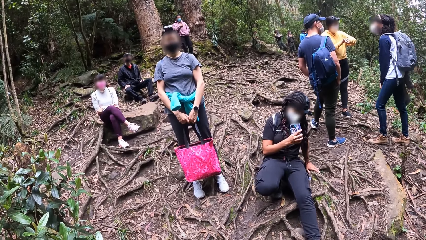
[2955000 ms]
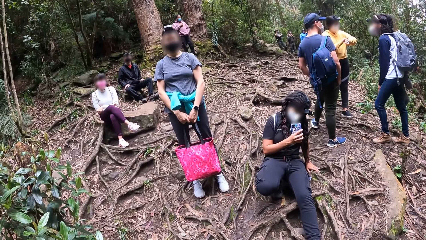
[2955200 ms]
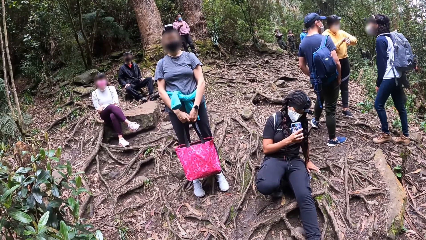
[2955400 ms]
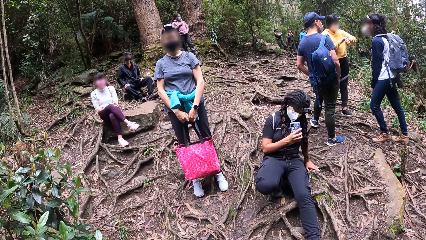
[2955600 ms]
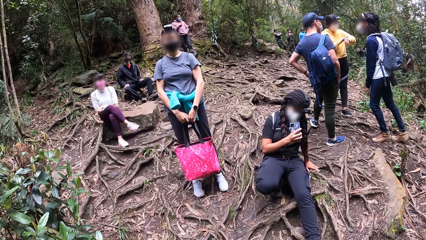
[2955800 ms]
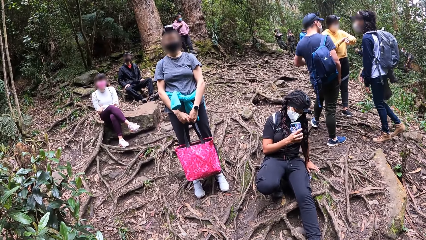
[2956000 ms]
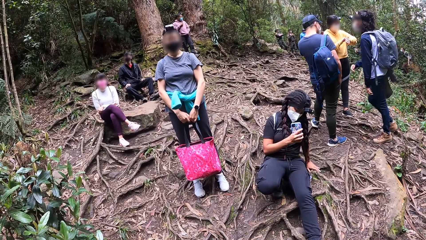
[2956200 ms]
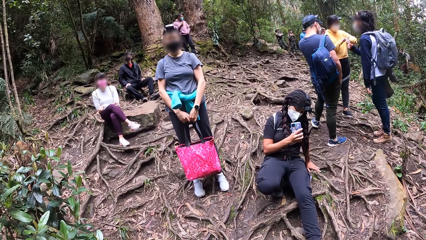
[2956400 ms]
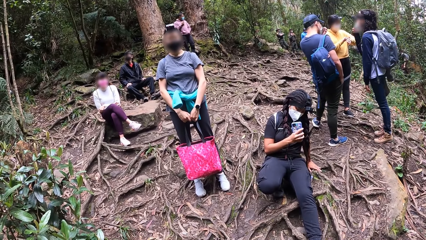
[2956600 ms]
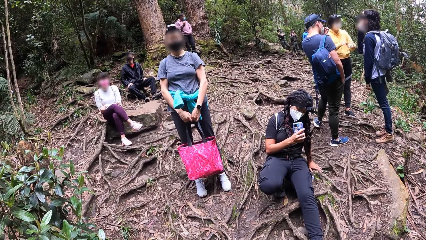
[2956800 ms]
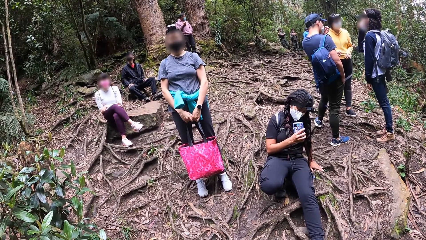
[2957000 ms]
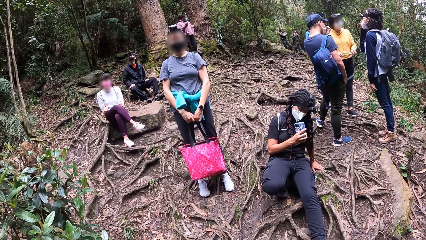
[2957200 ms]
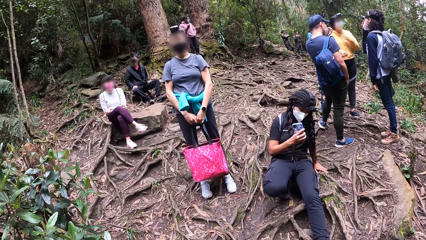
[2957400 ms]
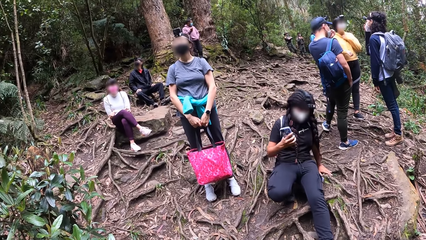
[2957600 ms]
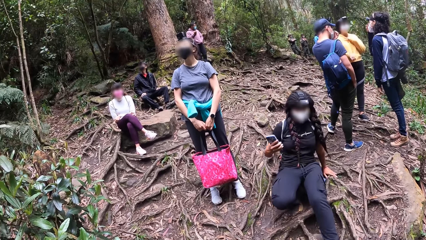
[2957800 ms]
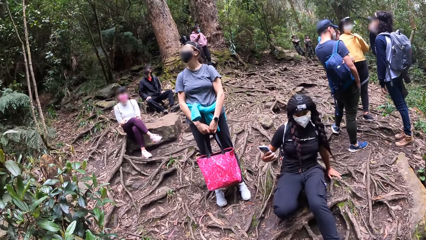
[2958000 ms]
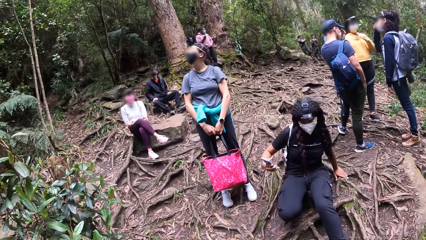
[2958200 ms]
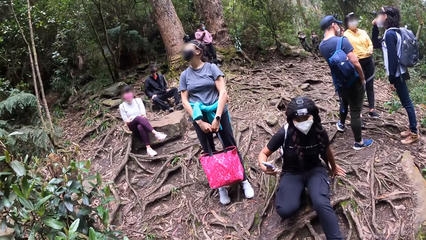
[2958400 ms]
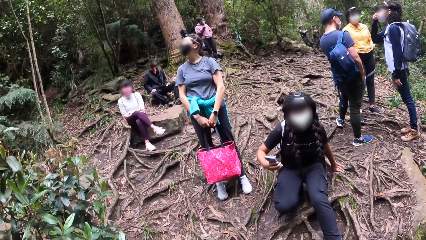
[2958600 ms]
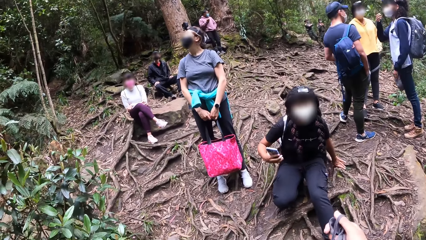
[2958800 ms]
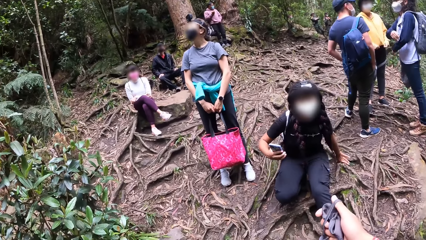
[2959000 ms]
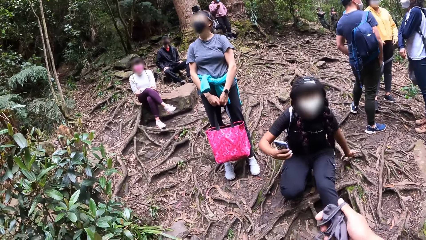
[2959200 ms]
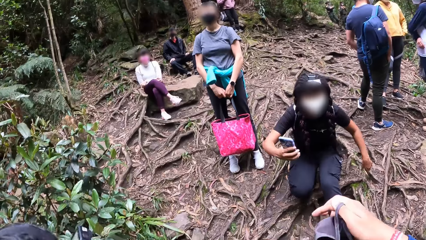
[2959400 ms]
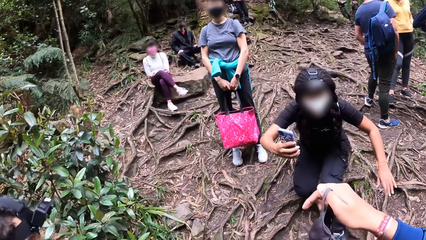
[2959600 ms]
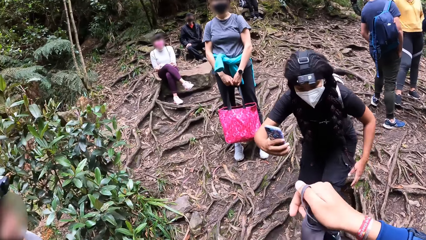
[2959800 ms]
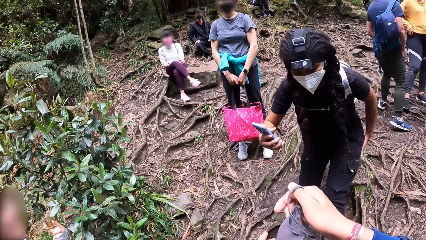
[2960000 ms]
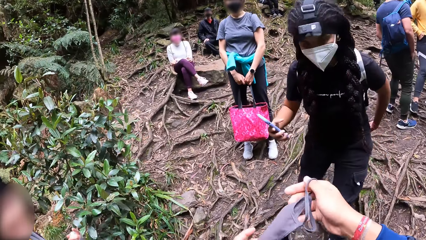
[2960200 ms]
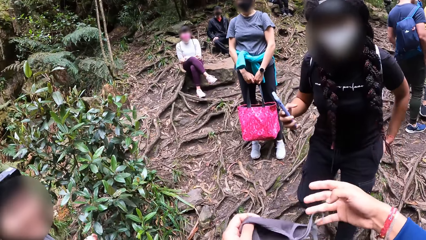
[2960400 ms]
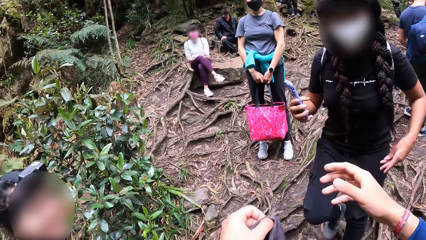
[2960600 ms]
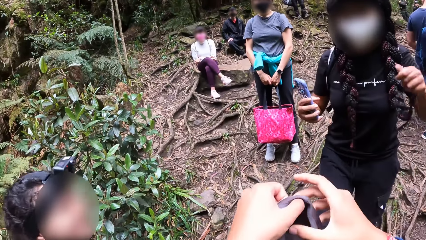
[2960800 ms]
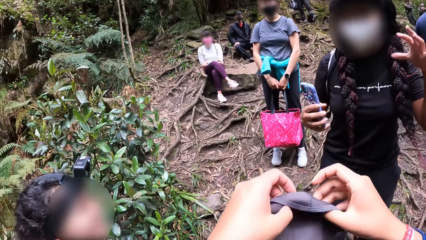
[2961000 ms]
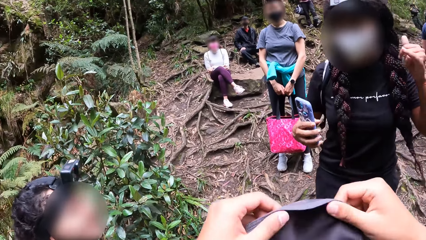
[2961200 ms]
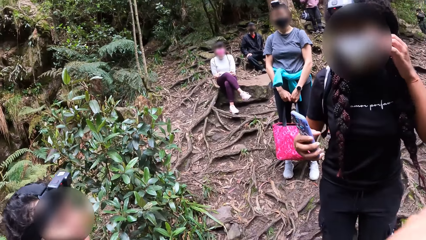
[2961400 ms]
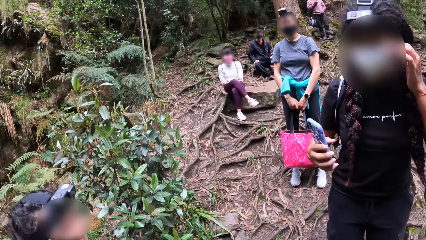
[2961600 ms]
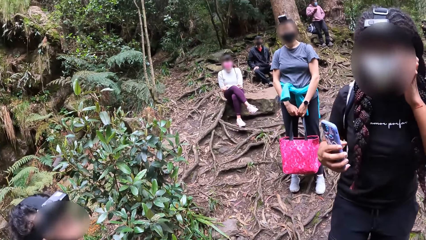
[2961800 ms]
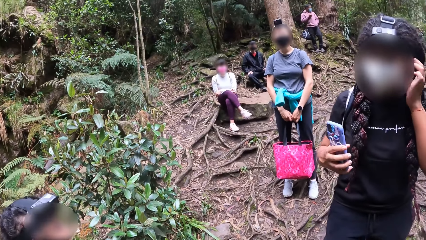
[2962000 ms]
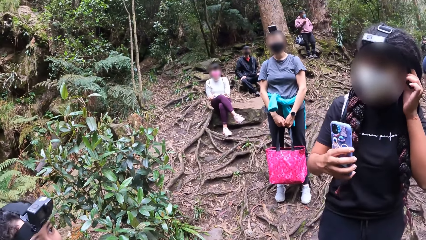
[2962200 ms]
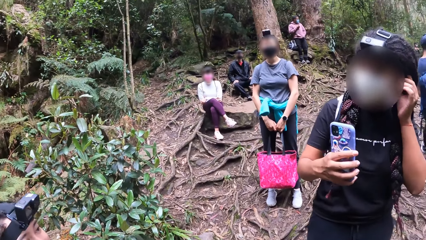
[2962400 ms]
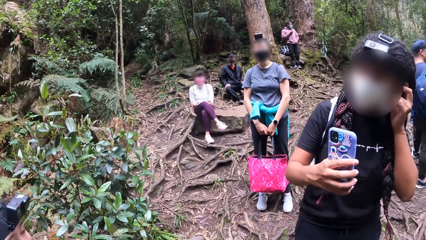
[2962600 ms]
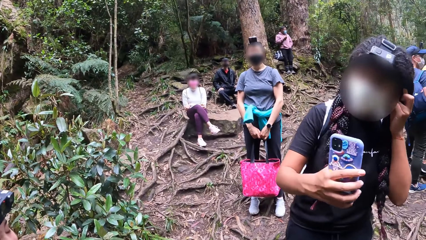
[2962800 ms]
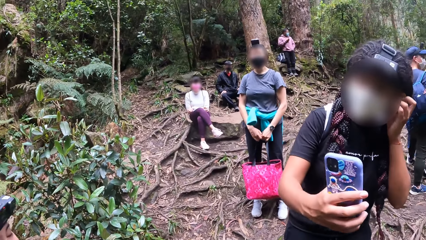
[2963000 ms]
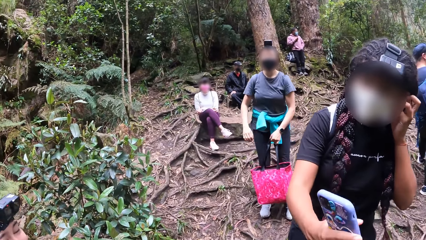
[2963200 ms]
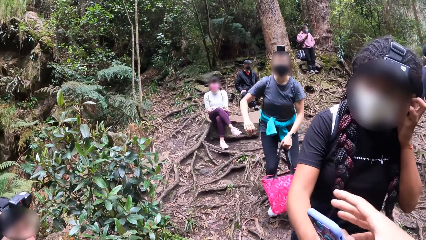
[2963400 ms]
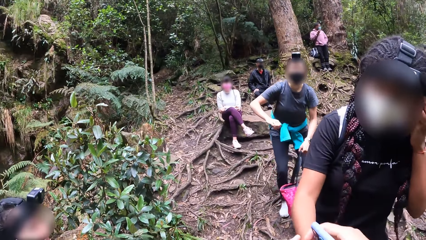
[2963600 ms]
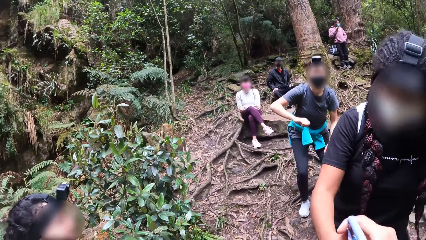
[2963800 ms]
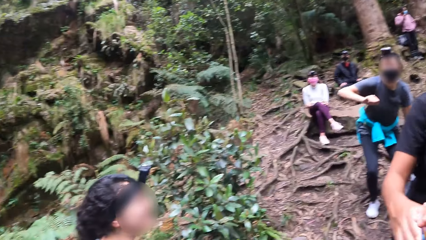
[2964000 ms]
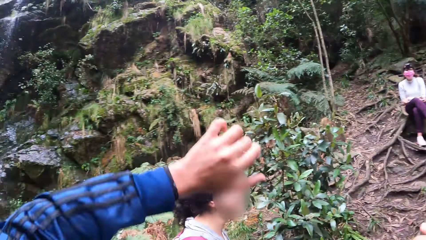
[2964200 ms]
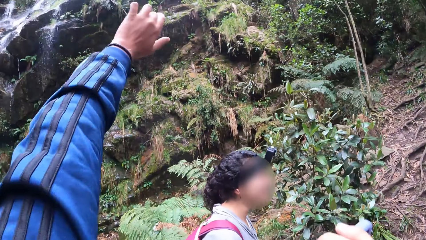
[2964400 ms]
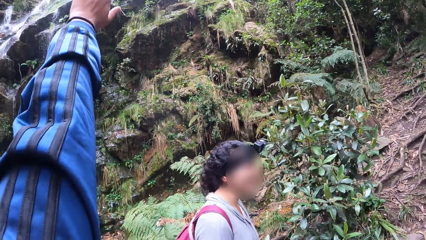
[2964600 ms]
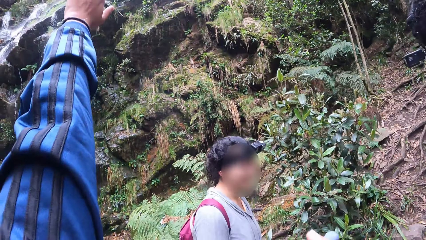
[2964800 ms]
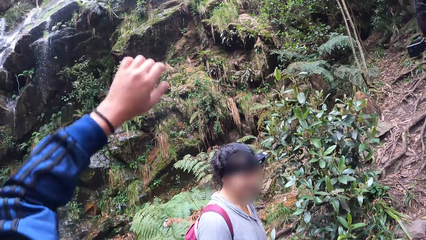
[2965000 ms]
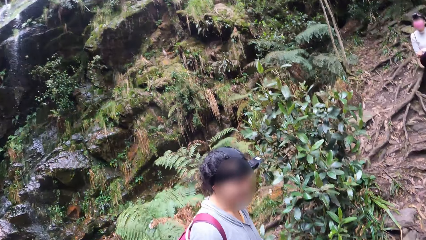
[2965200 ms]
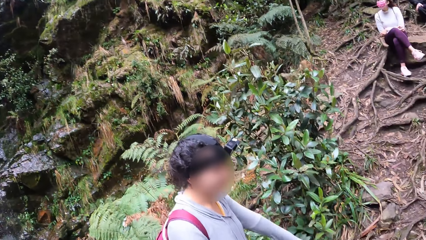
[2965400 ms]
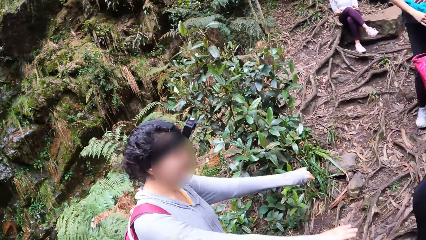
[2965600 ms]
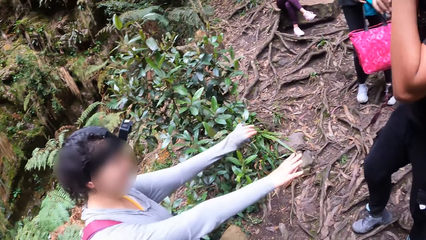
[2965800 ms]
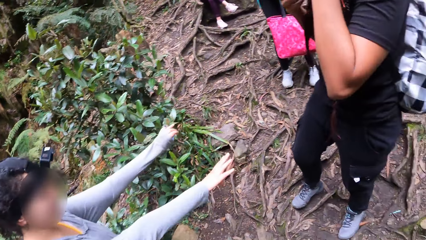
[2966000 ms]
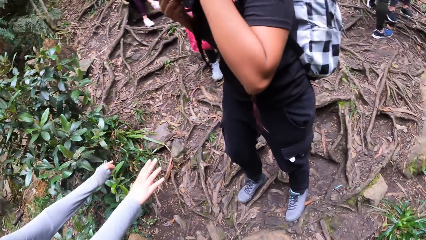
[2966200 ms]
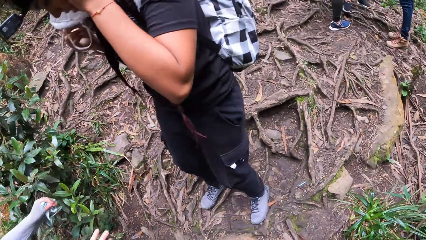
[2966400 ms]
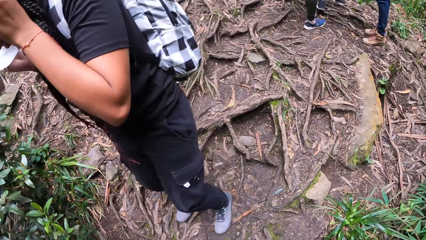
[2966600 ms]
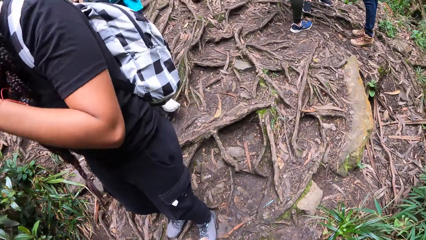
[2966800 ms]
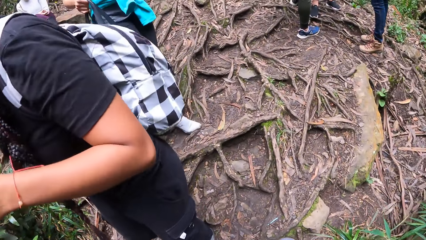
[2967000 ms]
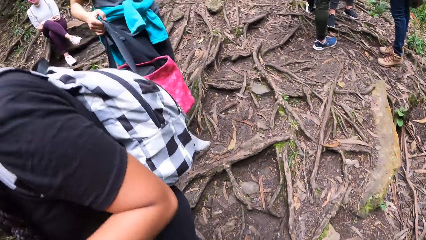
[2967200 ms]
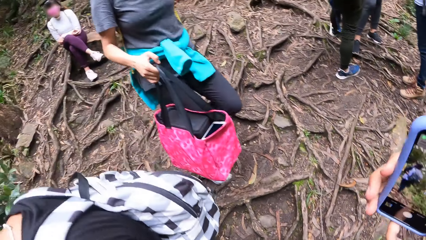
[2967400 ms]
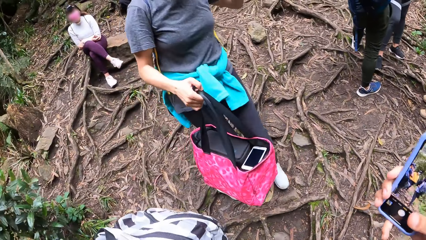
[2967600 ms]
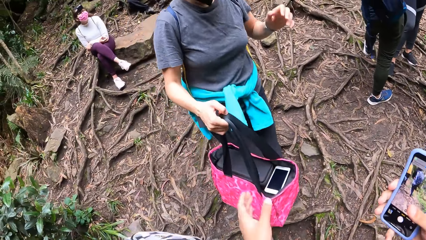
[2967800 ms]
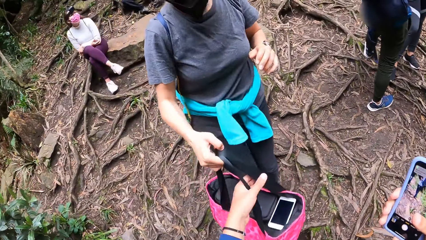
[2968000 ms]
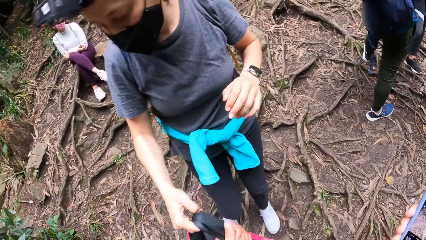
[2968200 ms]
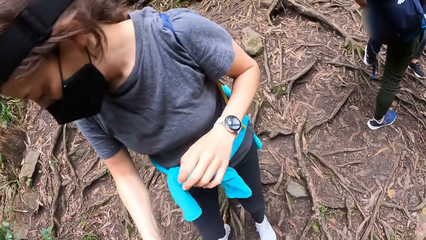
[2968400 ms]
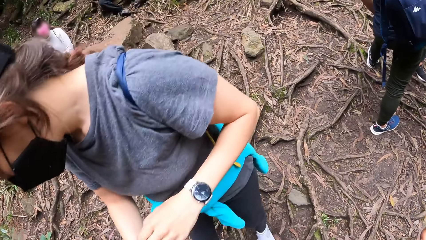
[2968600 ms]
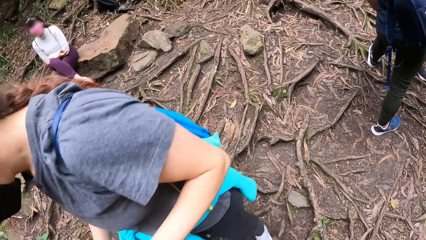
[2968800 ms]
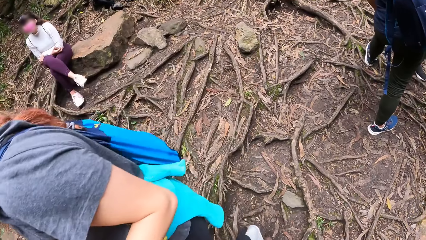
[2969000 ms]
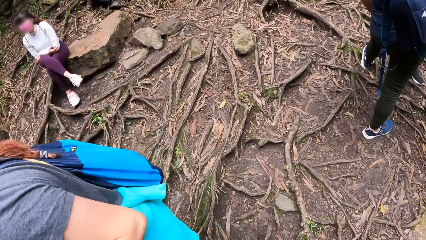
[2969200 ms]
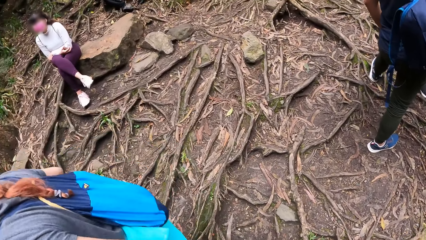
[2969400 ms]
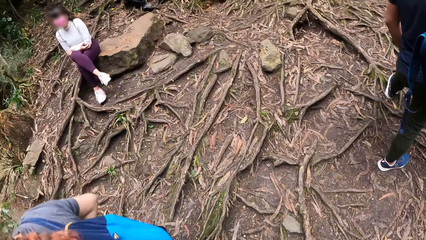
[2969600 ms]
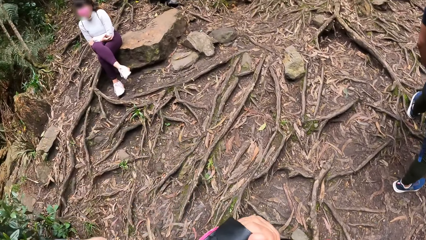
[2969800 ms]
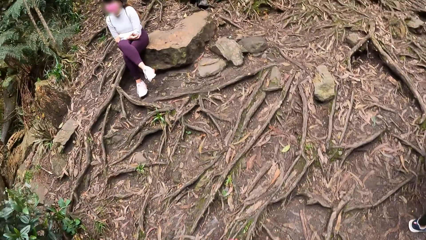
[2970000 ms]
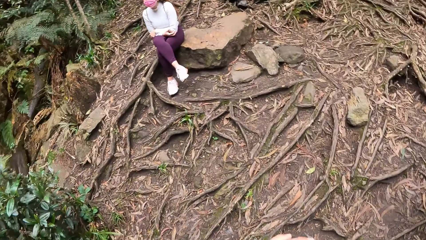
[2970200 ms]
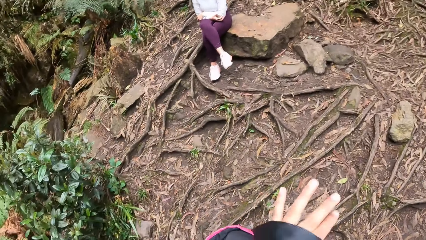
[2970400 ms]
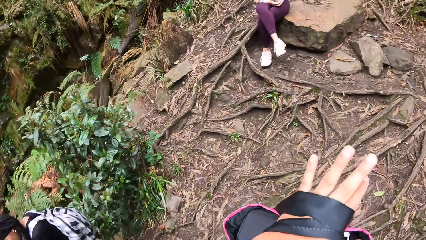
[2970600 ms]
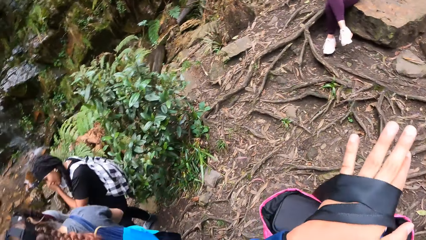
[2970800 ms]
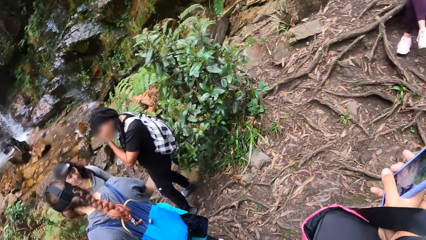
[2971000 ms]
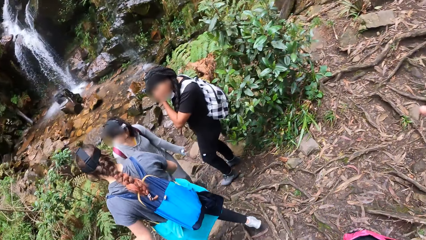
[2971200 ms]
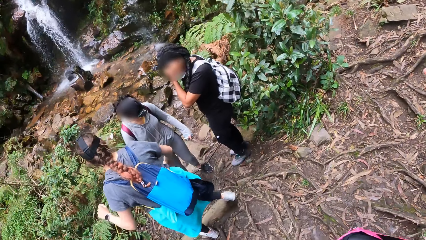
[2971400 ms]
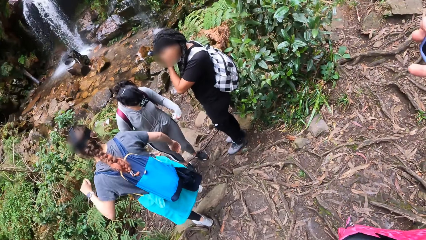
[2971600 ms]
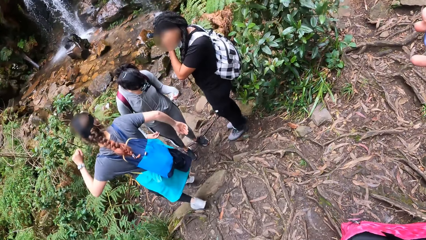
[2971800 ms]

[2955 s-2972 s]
The camera wearer wears a nose mask on his face with his two hands. A woman stretches the phone in her right hand towards the camera wearer. The camera wearer collects the phone from the woman with his right hand. He stretches the hand. He moves a step. Another woman gives the bag in her right hand to the camera wearer. The camera wearer collects the bag from the other woman with his left hand. He moves around.
